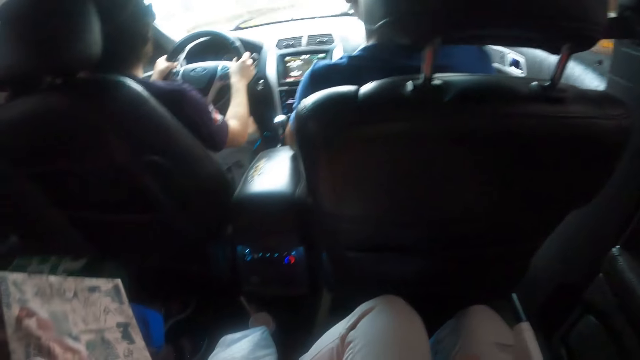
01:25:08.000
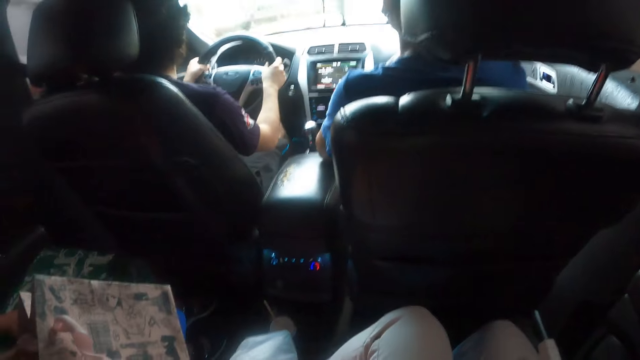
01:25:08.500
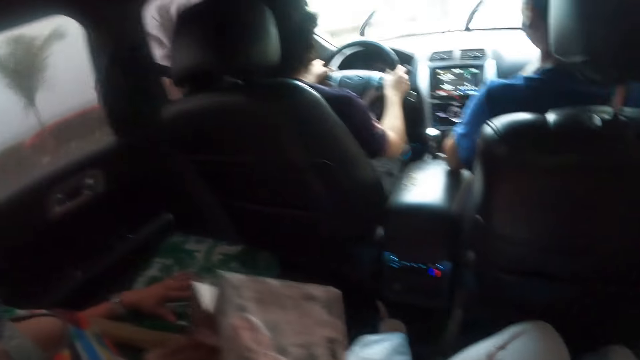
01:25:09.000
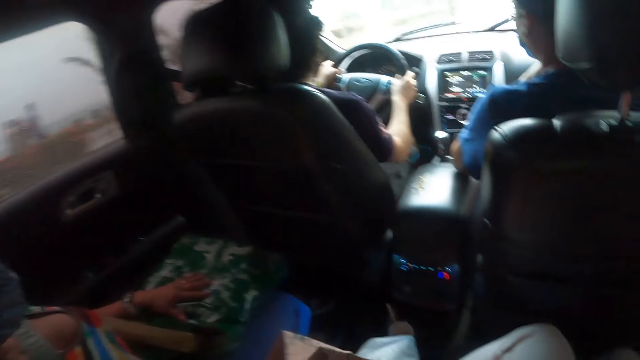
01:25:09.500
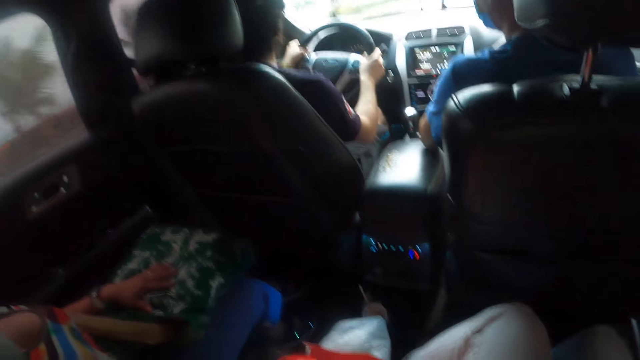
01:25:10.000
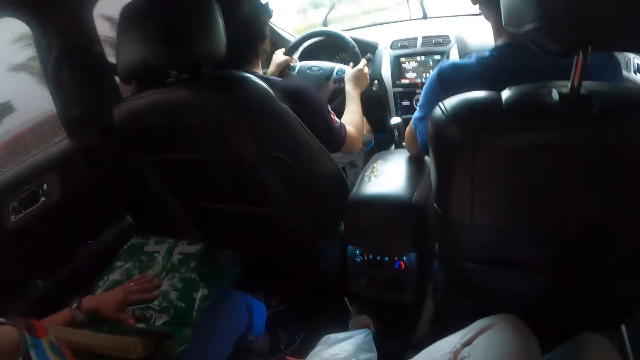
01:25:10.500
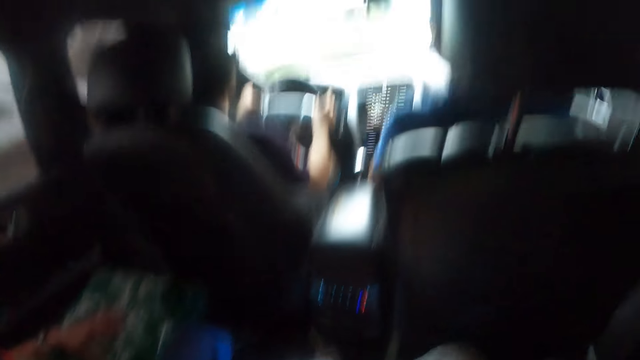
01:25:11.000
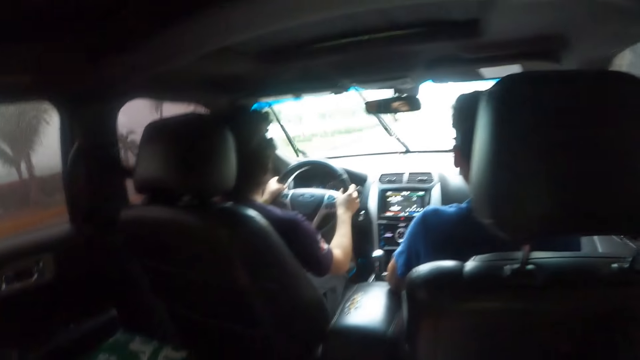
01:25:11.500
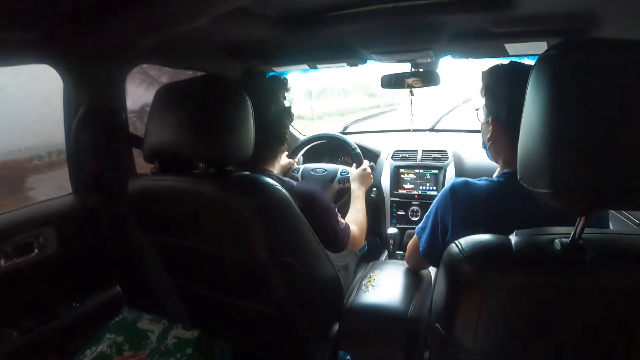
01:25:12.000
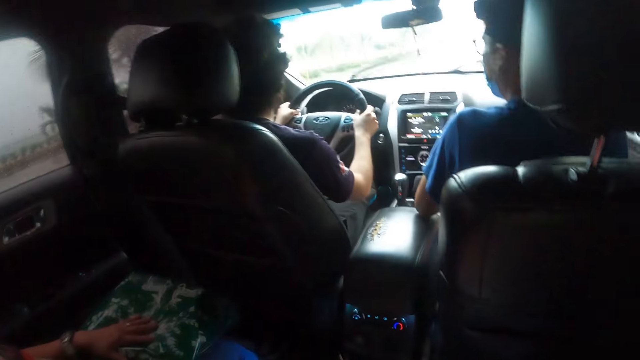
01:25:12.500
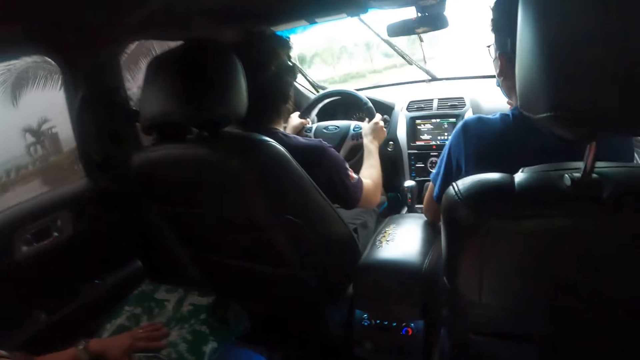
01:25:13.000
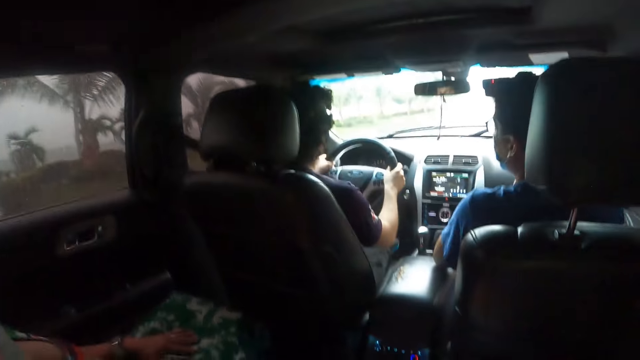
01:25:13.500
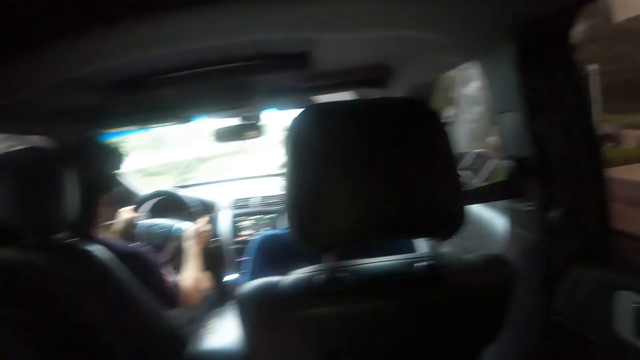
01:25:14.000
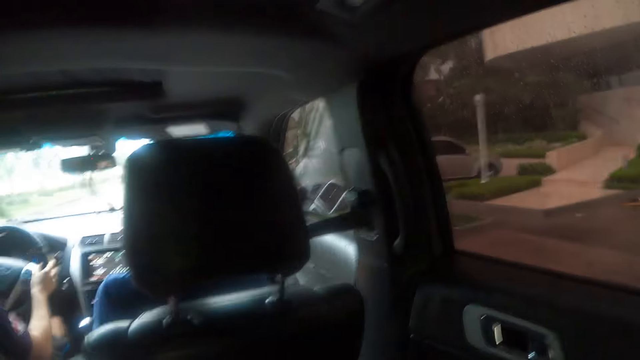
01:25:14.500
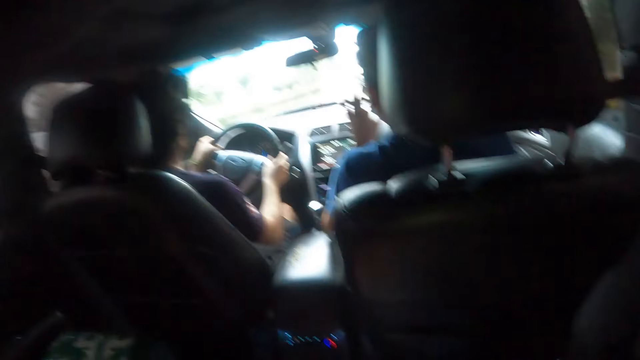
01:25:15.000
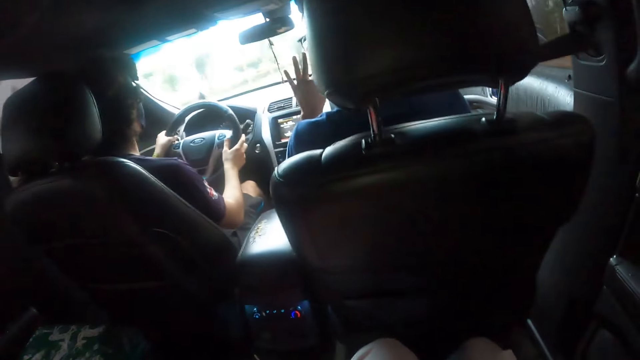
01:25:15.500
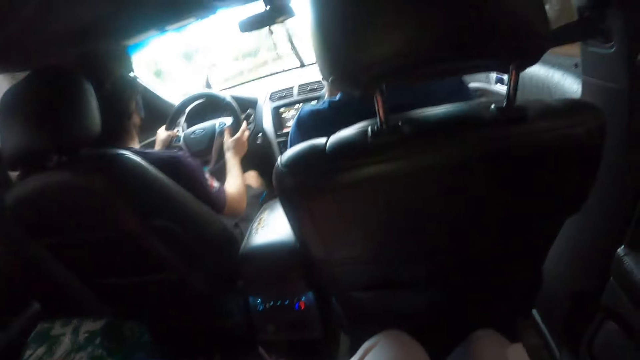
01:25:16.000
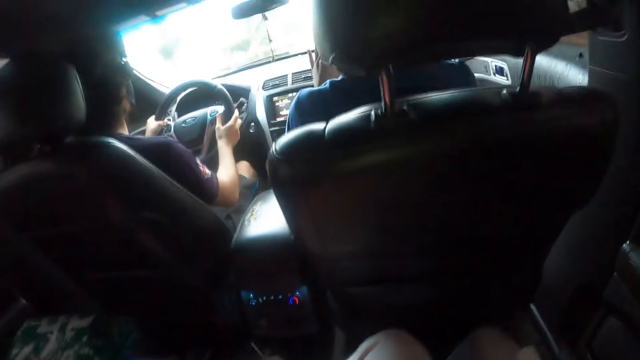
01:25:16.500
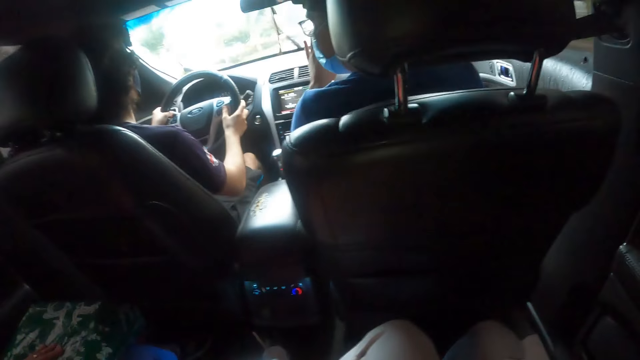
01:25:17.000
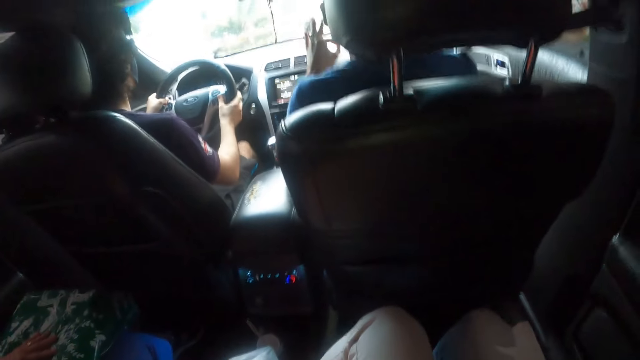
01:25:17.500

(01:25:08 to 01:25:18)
The camera wearer looks around. They look at the windscreen.

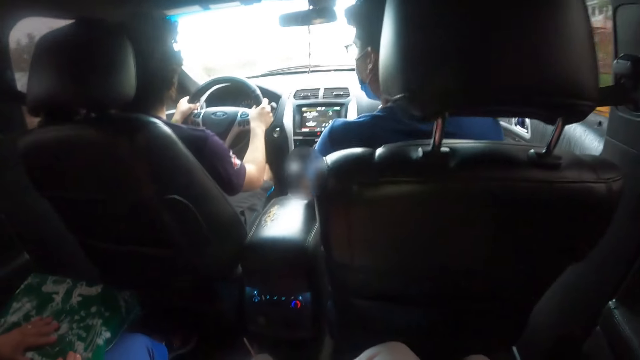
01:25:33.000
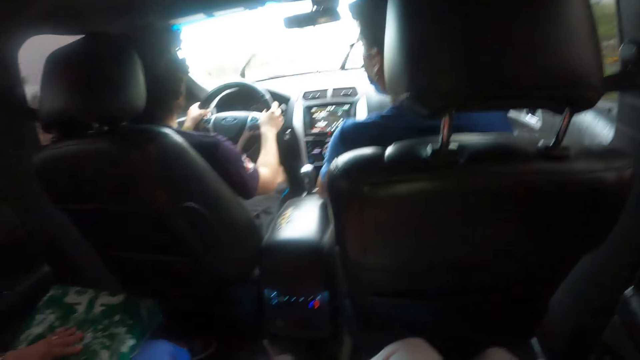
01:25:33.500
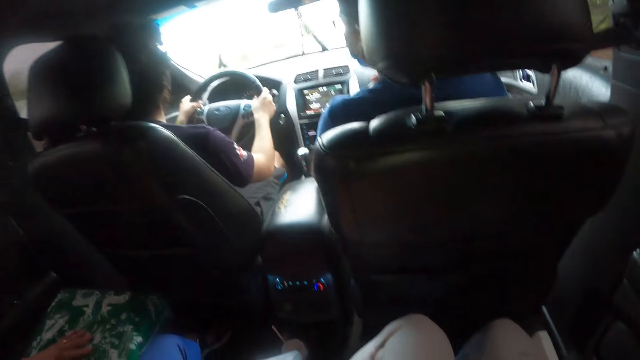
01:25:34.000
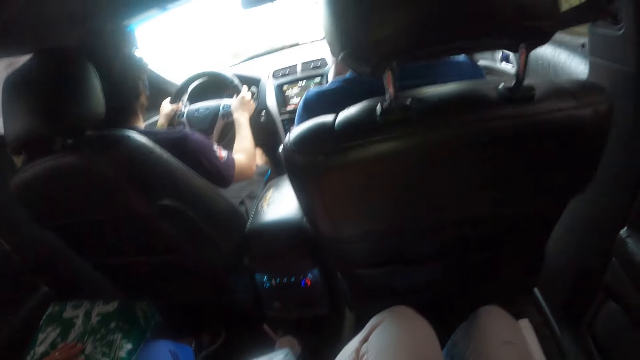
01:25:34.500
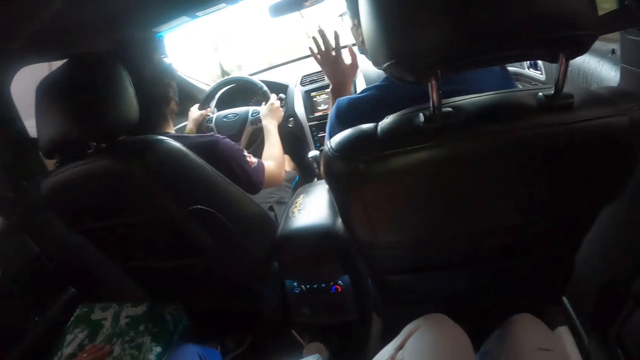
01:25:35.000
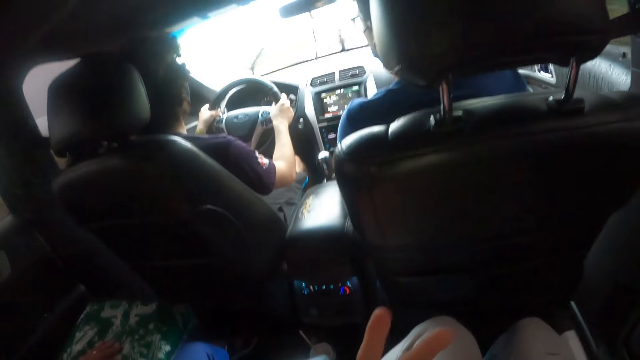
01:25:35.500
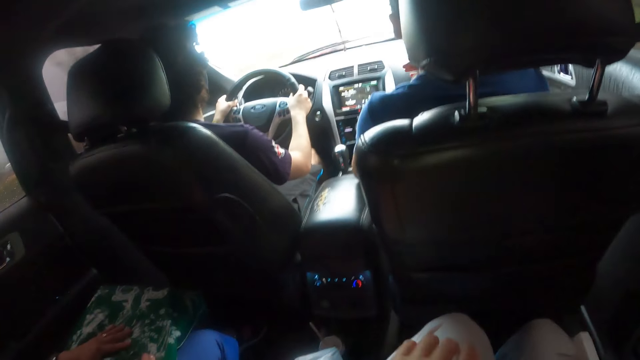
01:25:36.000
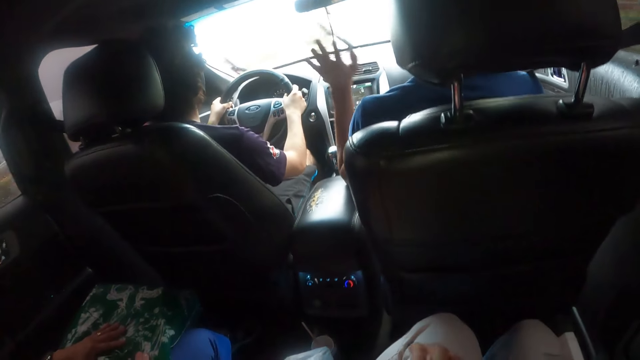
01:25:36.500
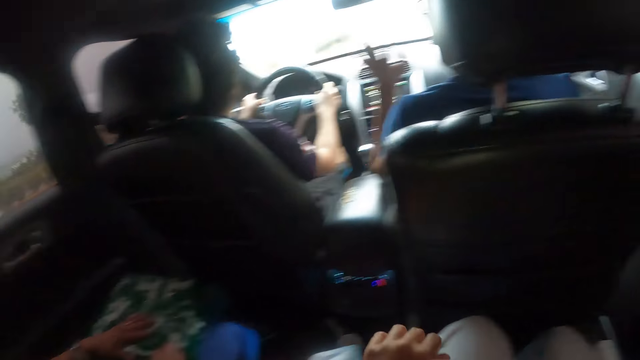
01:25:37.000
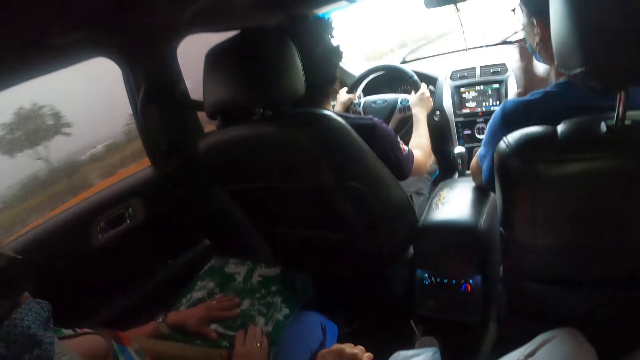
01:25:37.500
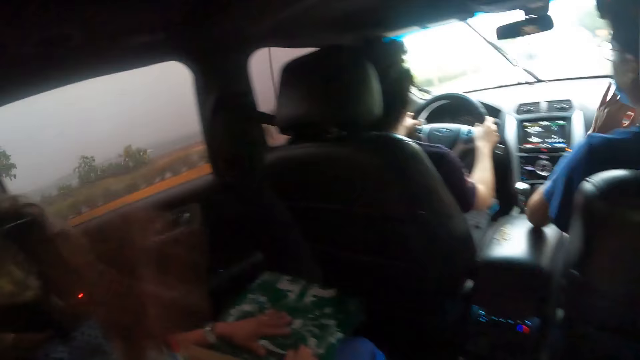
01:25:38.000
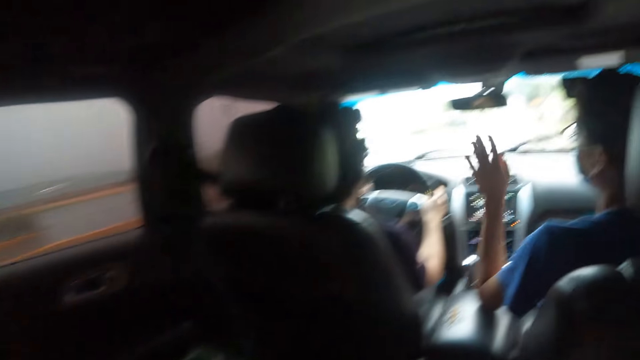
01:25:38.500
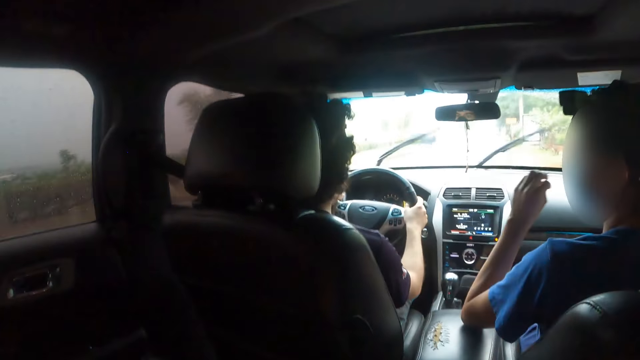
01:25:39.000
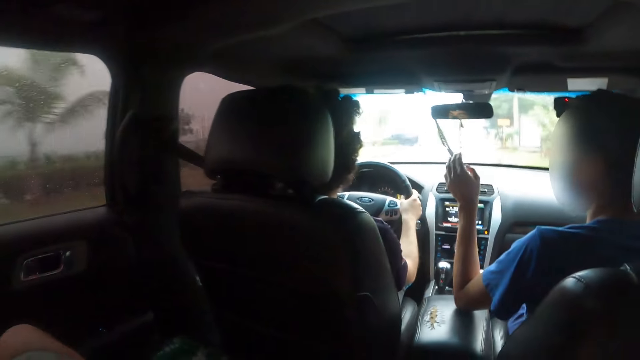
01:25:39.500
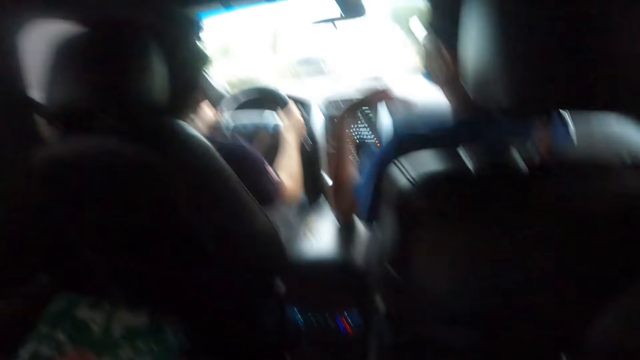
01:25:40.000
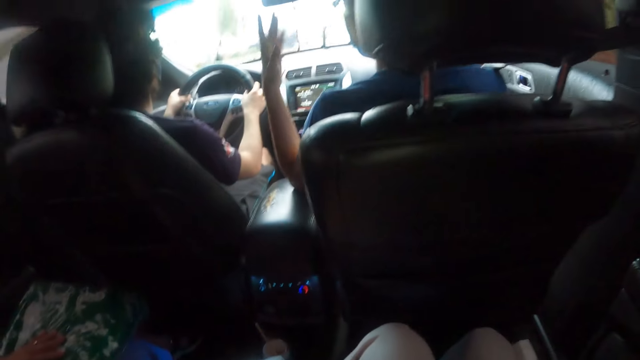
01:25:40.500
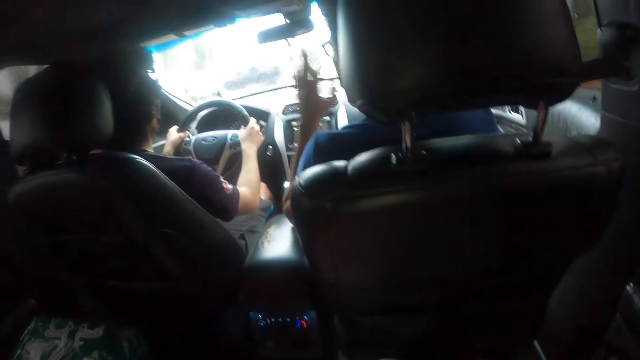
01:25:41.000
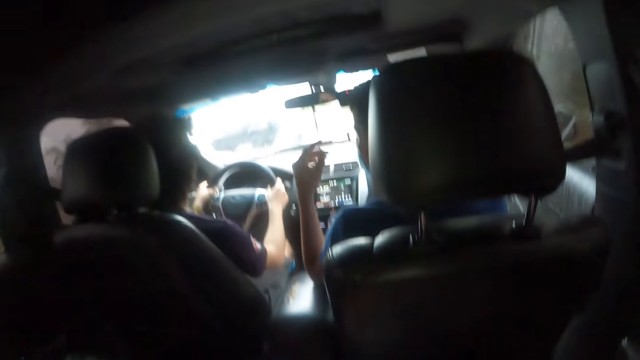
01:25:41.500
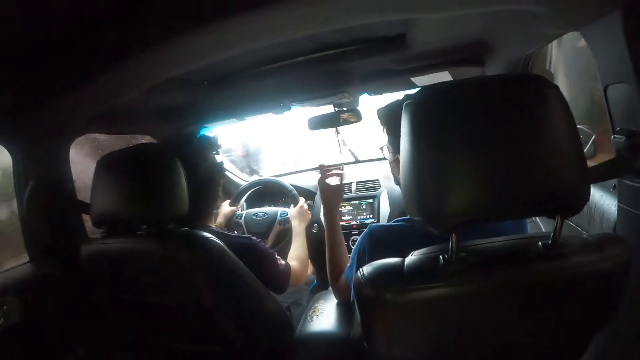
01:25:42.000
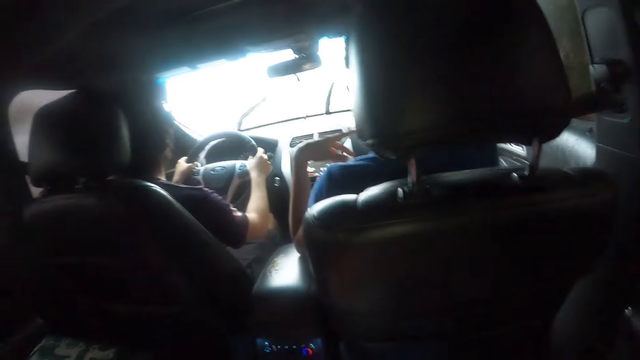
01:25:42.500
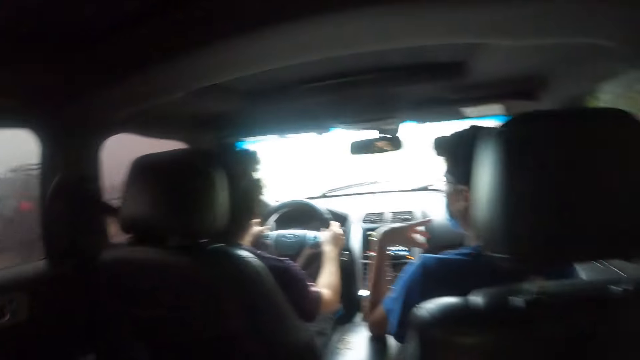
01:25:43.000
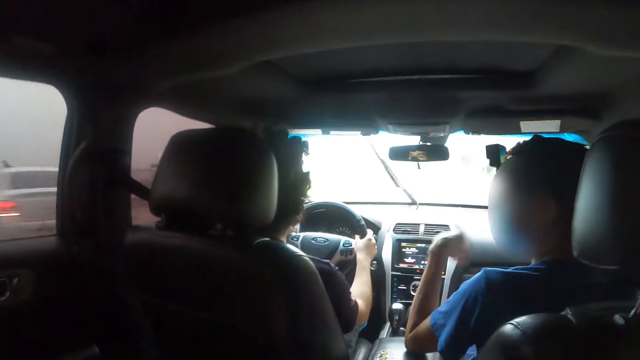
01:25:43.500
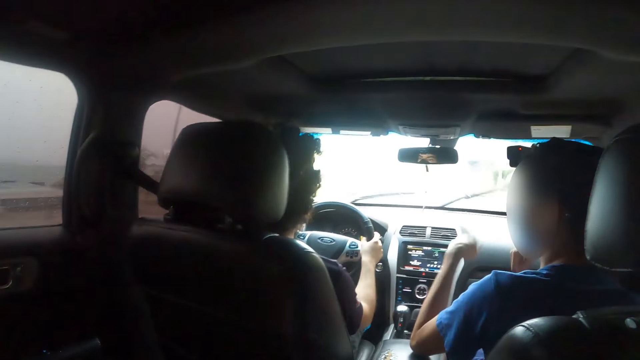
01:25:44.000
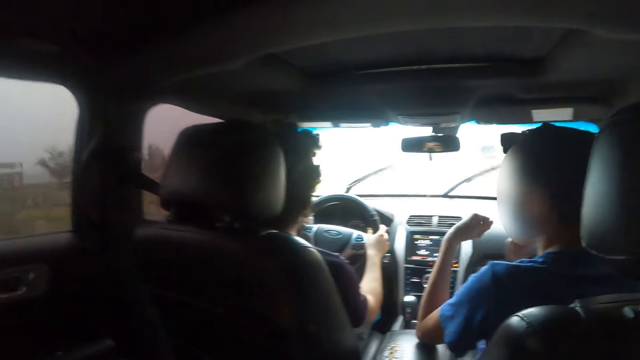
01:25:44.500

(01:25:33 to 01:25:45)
A man moves a hand. The camera wearer moves the left hand. They raise the hand. They look around.
